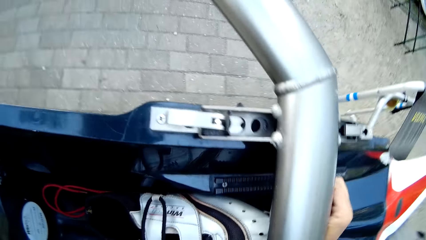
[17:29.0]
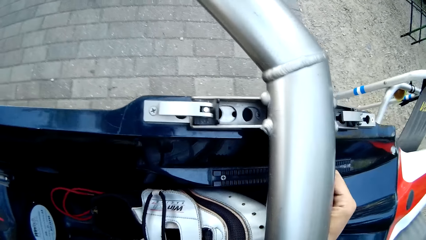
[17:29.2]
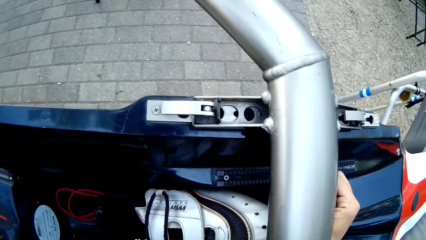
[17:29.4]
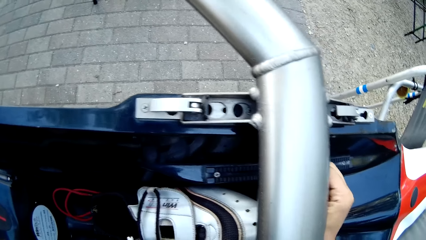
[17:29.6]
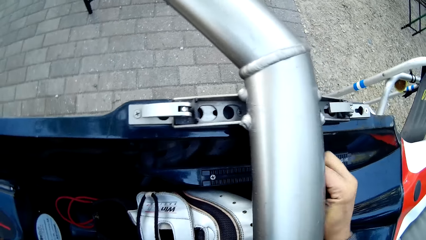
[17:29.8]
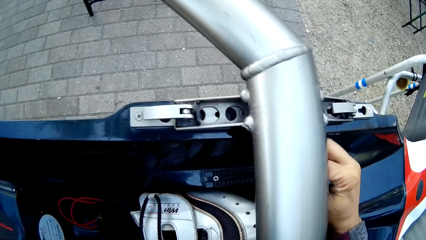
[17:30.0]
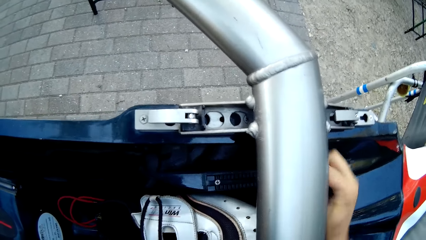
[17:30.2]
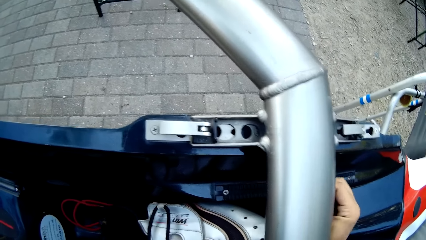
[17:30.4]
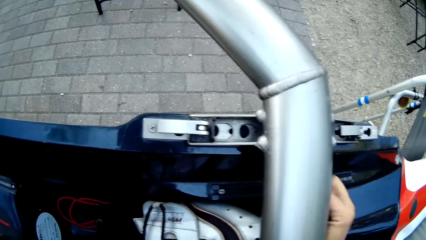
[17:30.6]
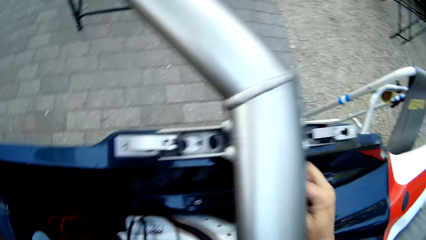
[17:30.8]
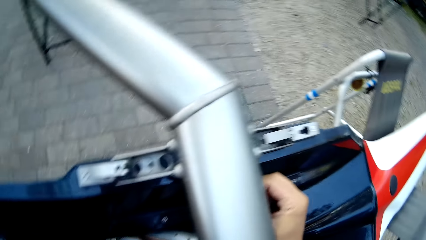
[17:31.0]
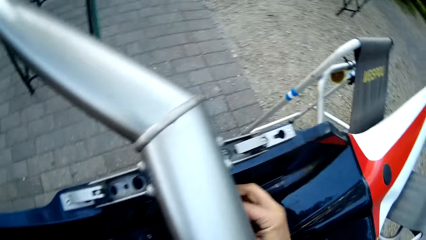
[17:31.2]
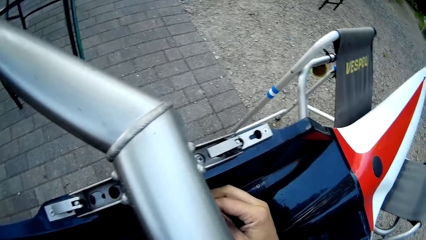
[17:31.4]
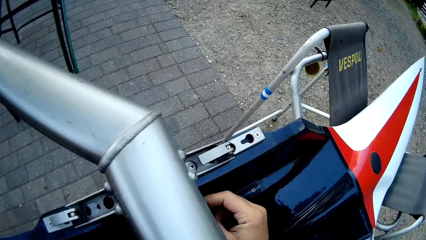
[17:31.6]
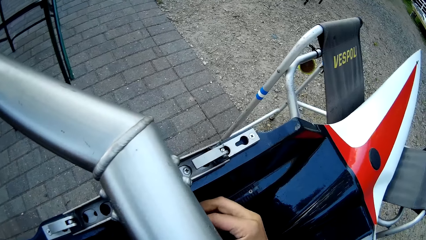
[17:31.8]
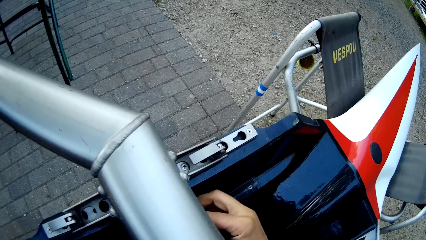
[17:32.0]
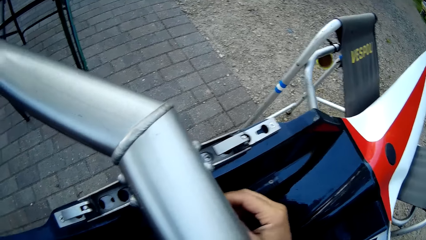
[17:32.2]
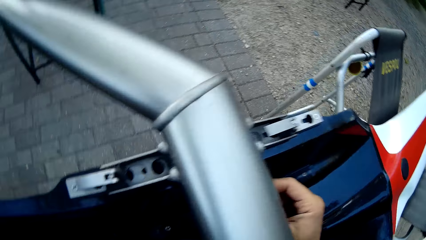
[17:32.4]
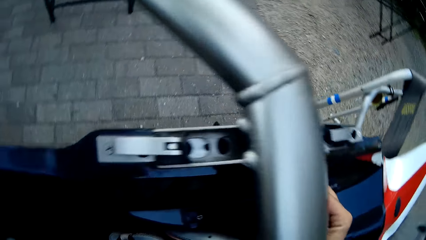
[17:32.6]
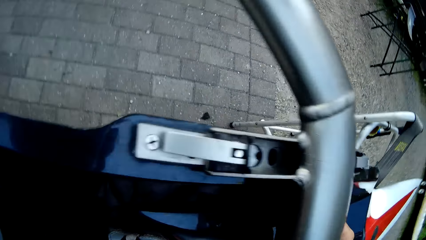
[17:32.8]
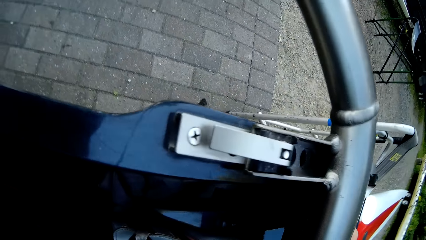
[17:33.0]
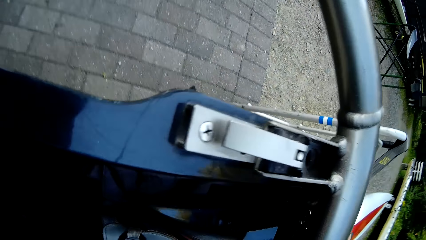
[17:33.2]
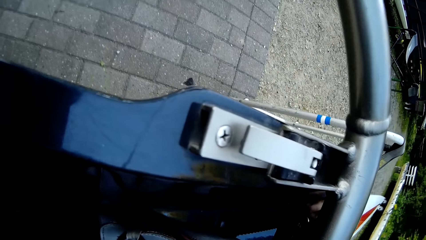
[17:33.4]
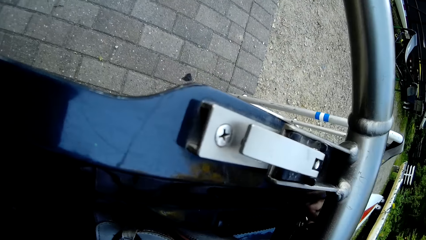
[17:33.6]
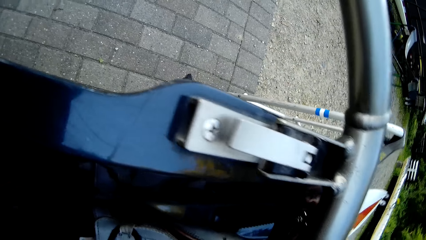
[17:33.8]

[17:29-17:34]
The camera wearer straightens the boat.

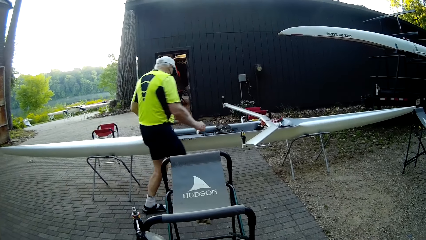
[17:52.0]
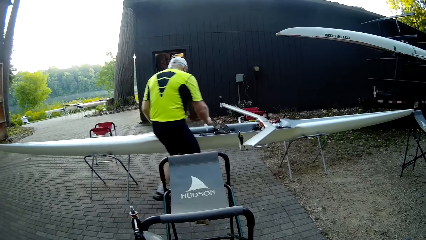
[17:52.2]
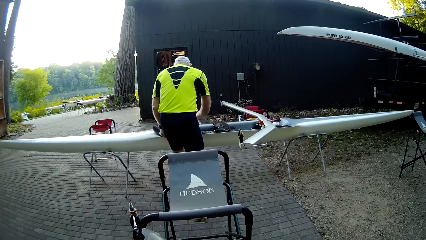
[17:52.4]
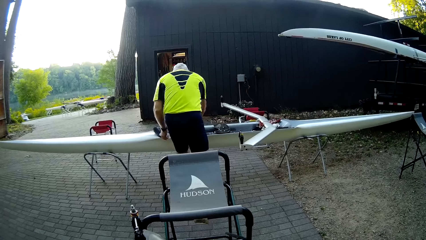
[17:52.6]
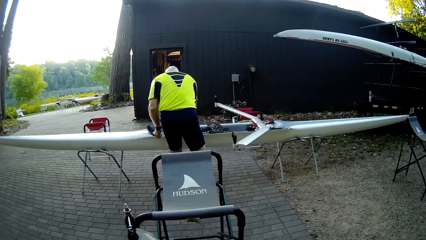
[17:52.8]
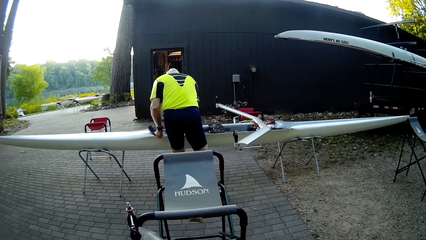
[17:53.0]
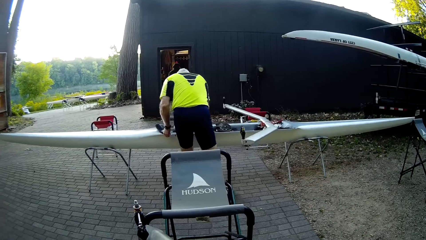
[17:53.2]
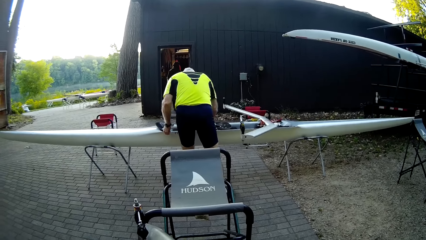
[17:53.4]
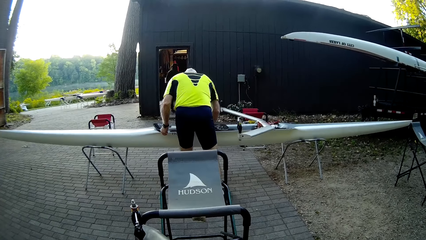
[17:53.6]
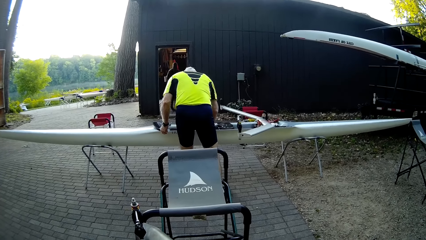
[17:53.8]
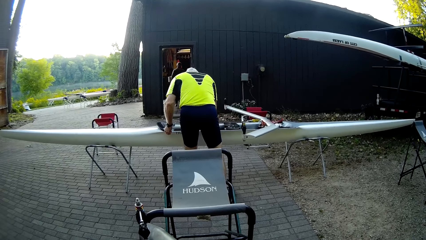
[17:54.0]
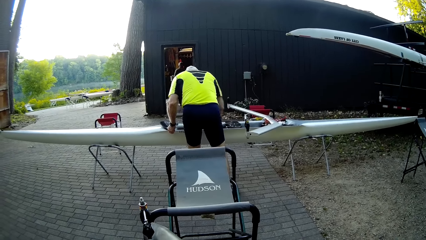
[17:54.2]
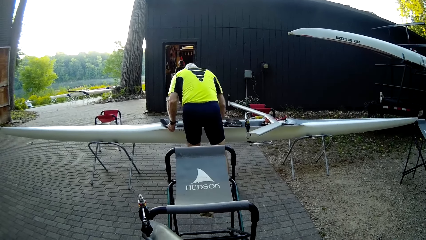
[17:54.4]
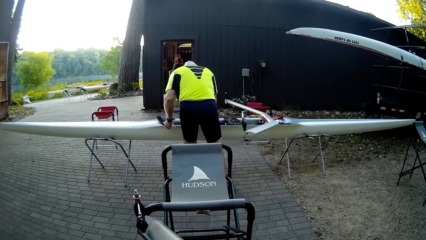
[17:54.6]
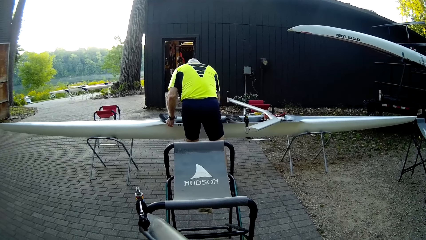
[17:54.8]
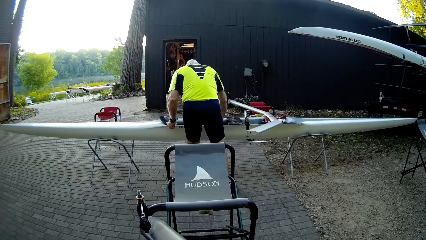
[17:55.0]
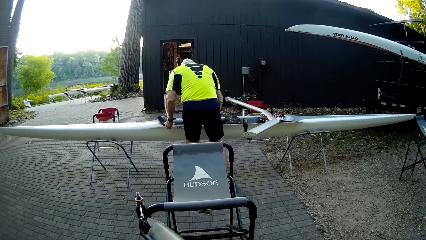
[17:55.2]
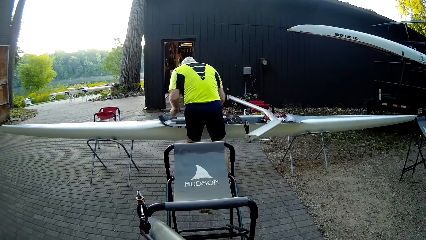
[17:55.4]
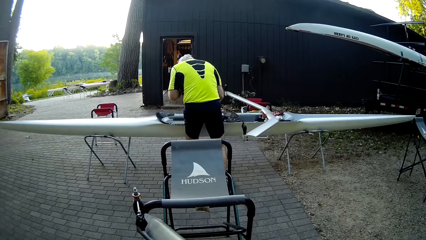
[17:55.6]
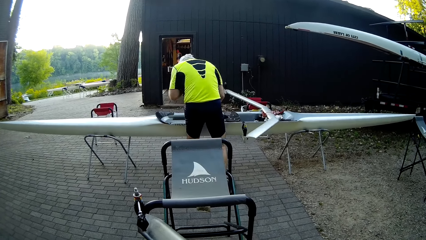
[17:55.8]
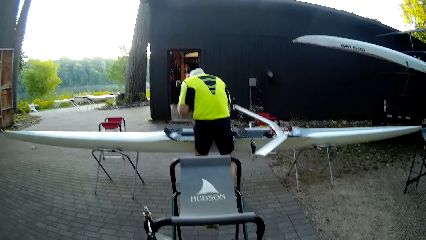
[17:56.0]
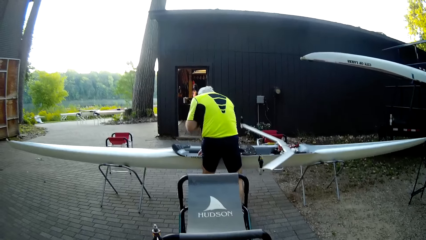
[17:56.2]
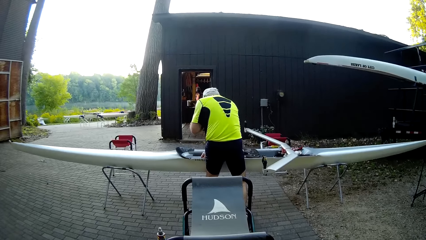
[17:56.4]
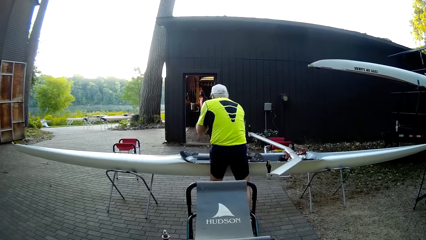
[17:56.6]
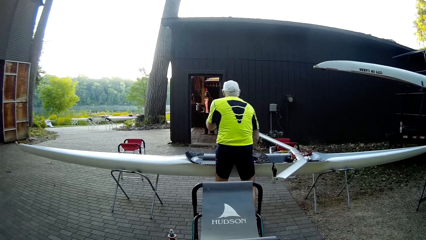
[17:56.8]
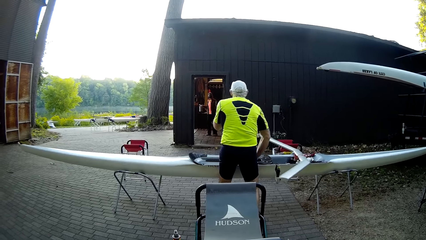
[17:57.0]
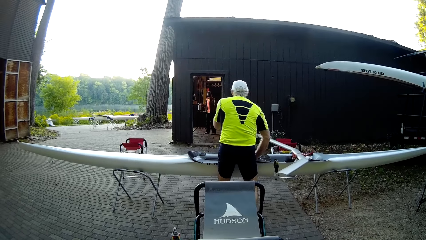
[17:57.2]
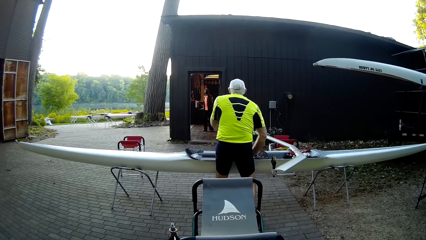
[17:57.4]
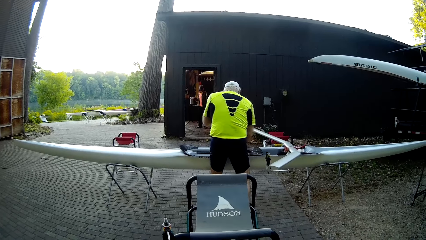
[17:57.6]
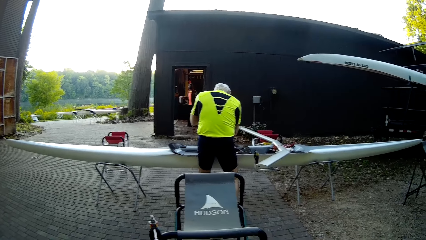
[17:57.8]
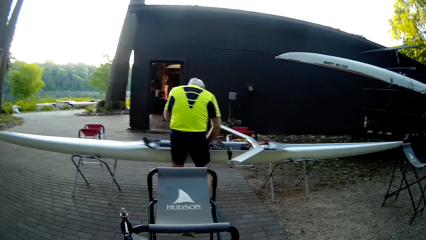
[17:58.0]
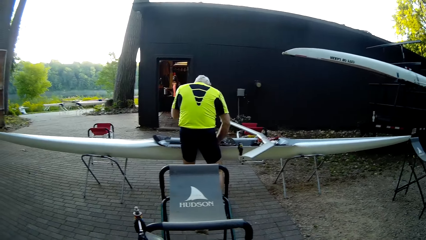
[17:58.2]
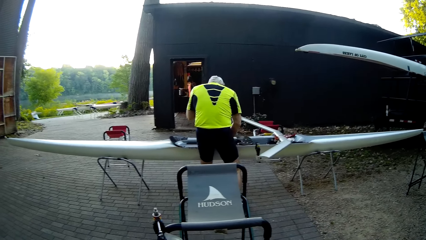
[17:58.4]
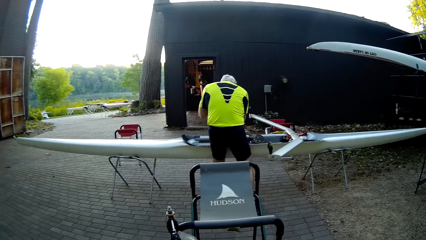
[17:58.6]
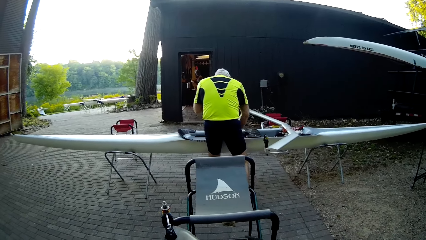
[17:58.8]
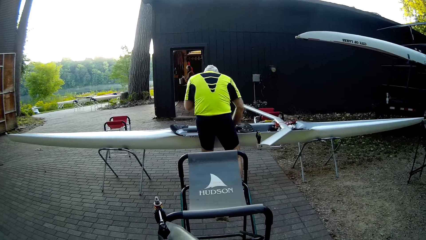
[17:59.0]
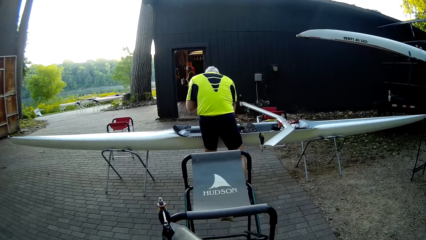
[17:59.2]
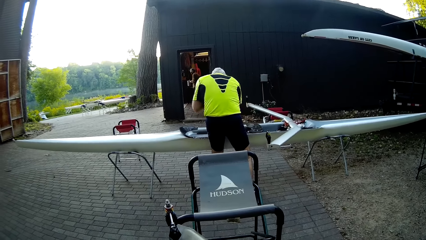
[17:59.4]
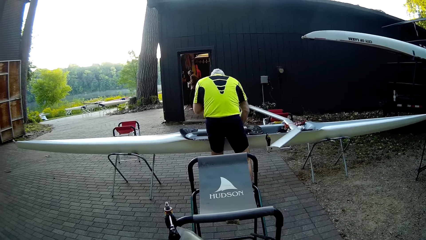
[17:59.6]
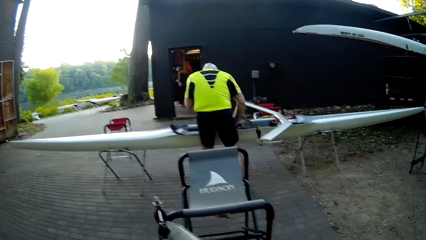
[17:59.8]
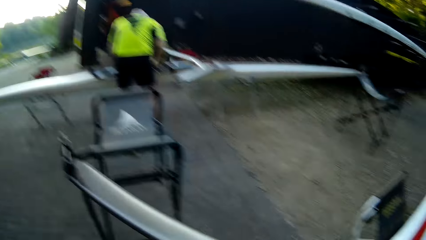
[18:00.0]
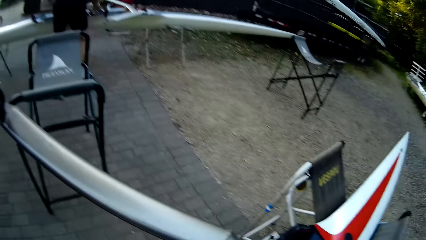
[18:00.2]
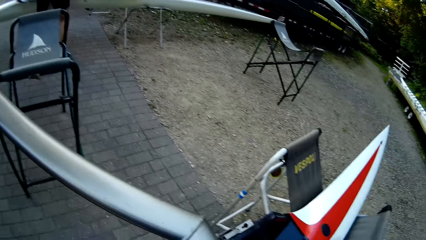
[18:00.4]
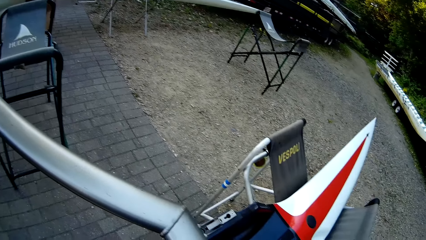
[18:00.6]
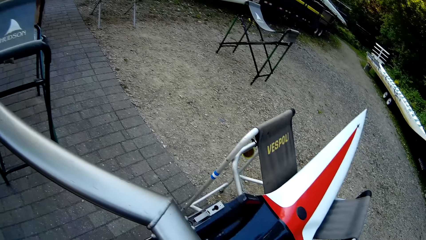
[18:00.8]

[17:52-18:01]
A man aligns the boat. The man touches the face.

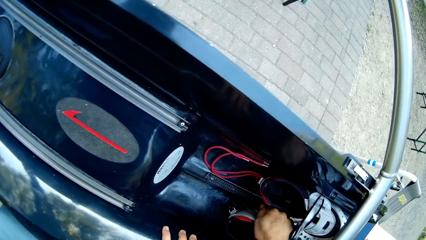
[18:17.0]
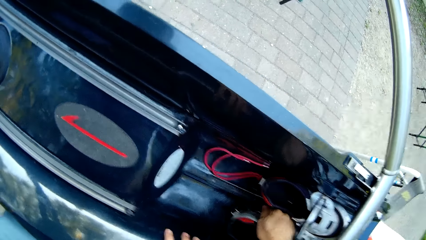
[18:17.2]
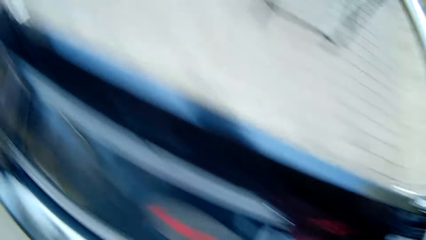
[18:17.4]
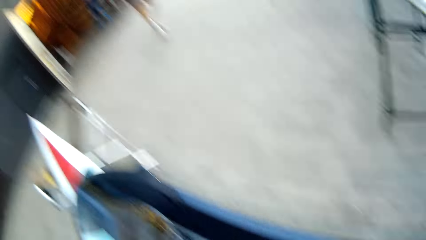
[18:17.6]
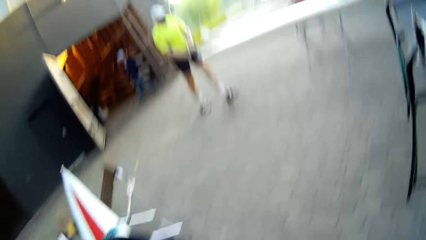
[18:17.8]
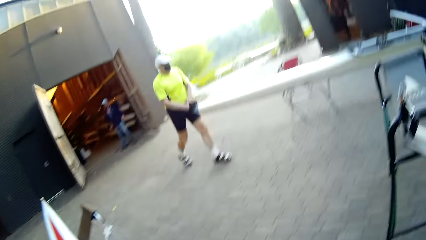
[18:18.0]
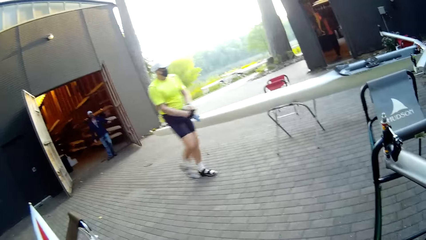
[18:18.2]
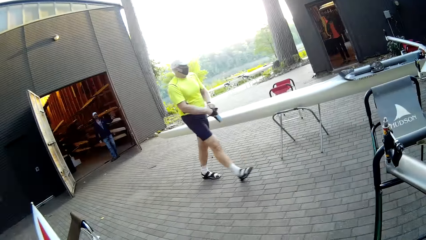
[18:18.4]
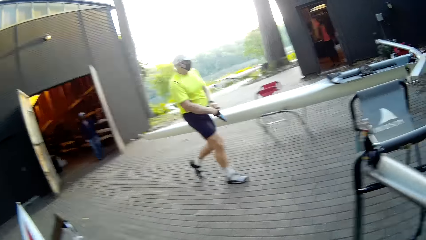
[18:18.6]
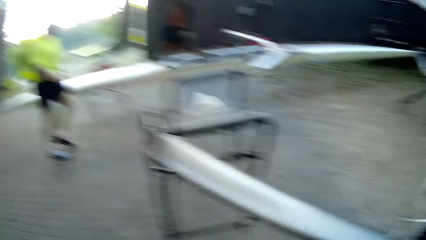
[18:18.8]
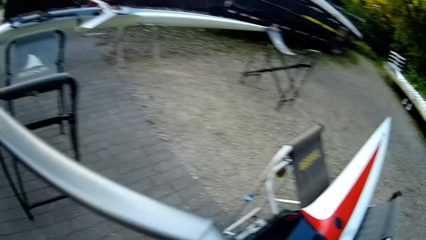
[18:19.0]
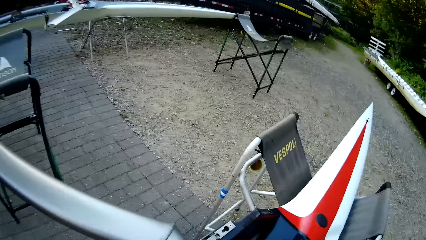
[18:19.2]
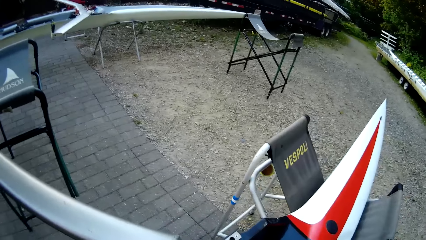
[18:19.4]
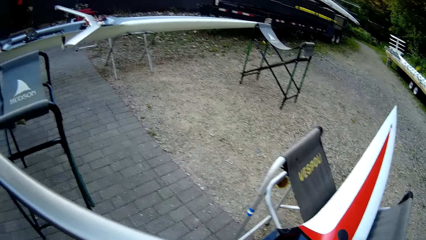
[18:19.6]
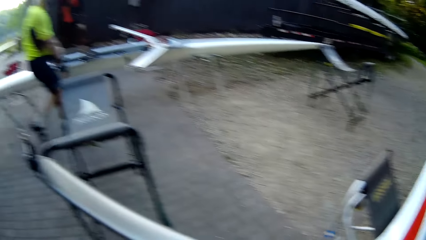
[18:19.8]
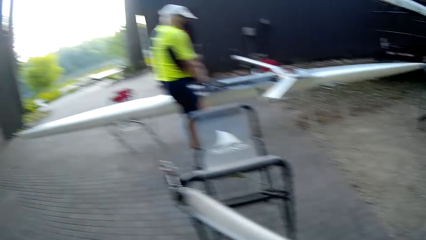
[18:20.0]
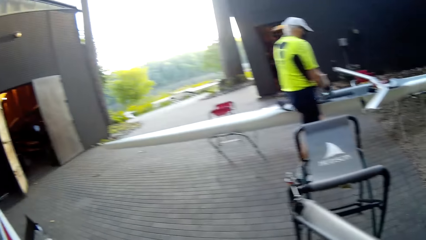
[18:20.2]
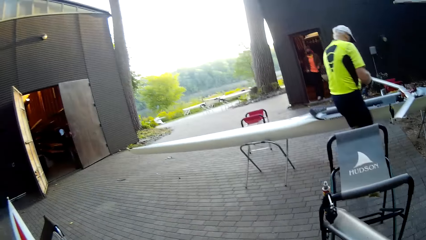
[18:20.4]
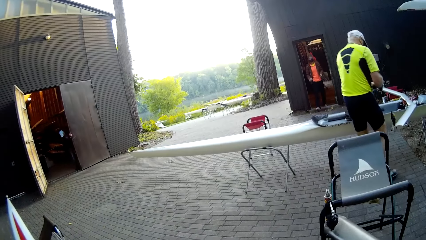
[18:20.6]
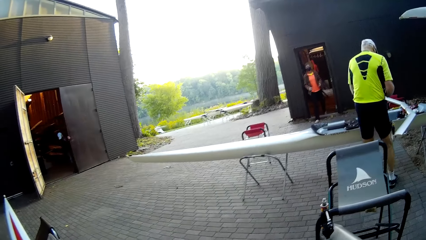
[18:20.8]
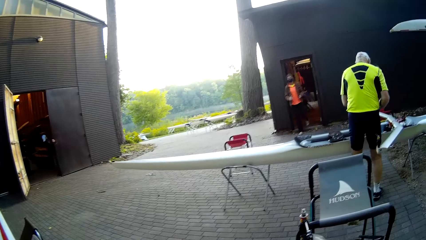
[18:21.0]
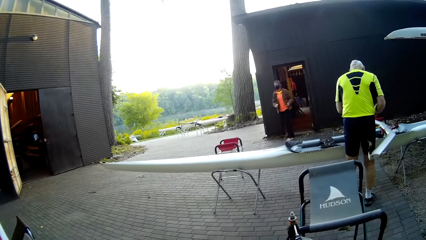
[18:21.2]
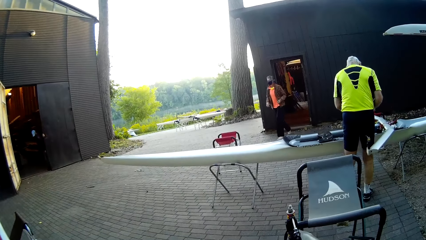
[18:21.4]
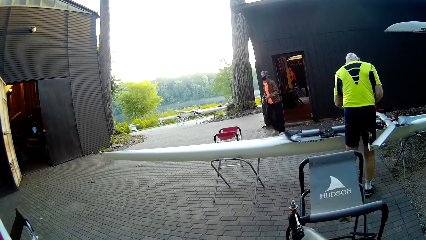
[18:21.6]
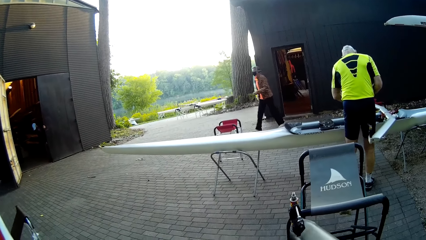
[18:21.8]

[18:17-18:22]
The camera wearer walks. A man walks towards a boat. The man wipes on the boat.
